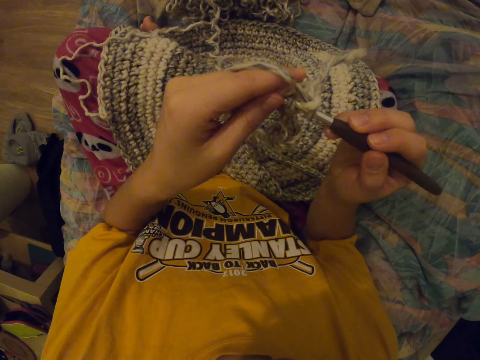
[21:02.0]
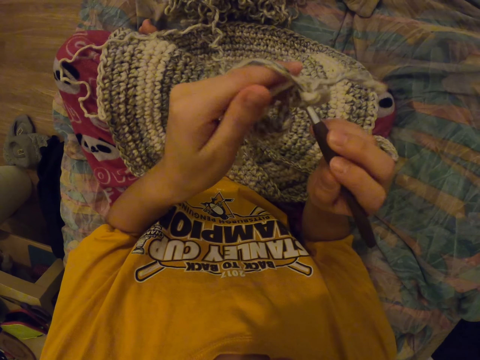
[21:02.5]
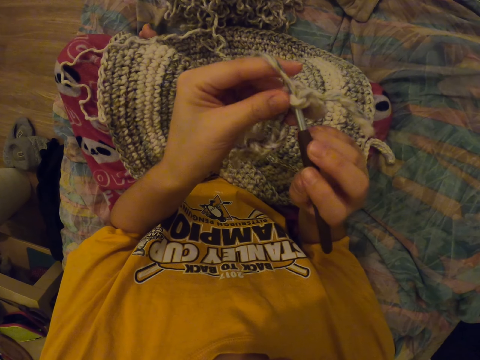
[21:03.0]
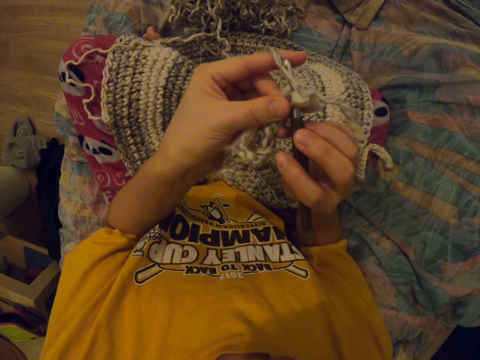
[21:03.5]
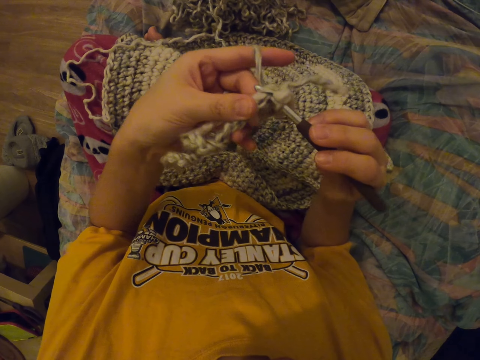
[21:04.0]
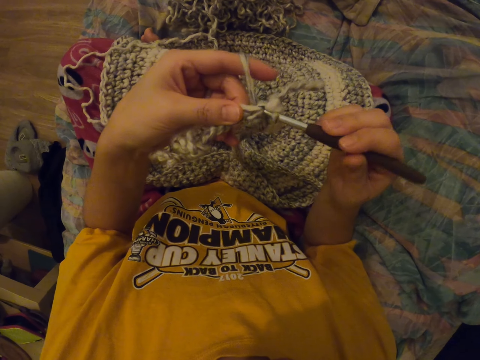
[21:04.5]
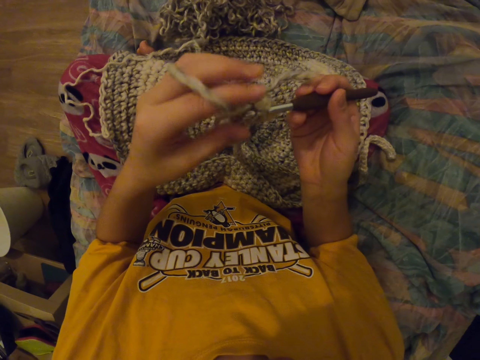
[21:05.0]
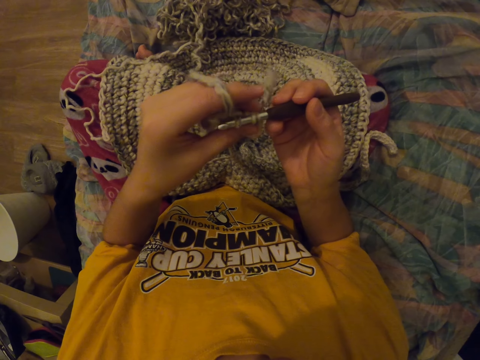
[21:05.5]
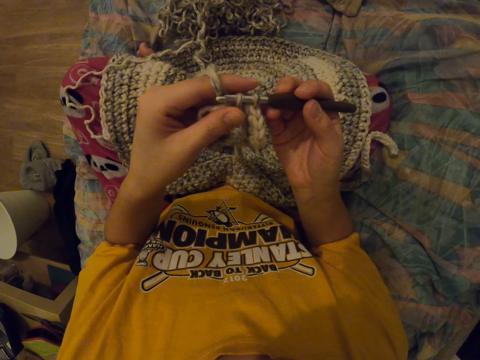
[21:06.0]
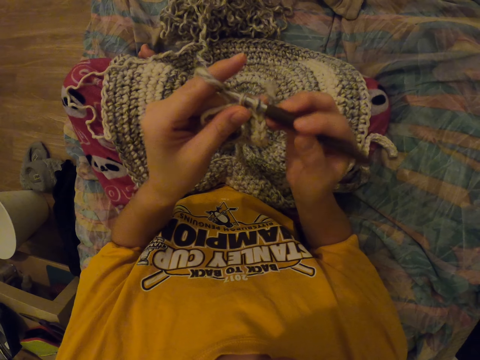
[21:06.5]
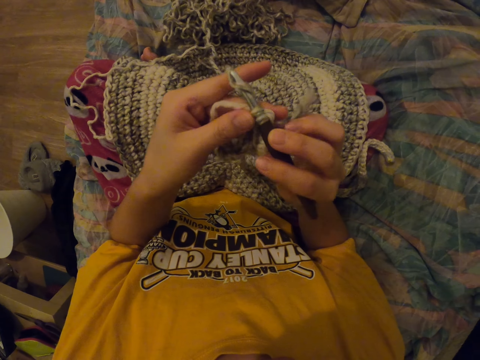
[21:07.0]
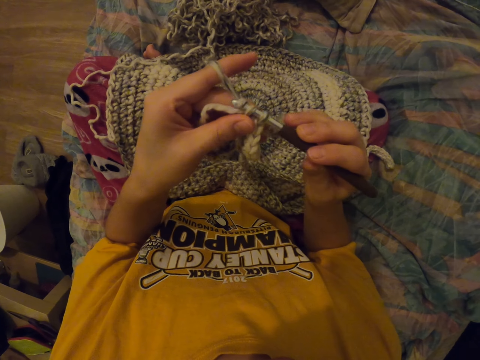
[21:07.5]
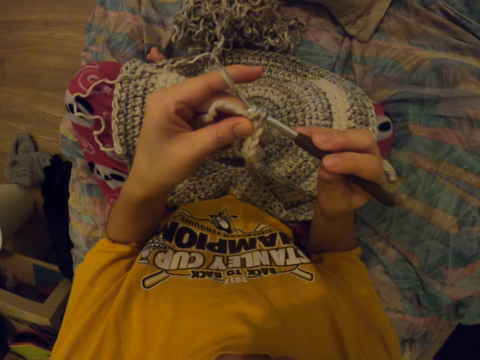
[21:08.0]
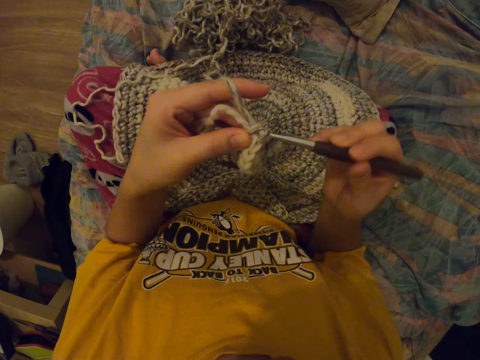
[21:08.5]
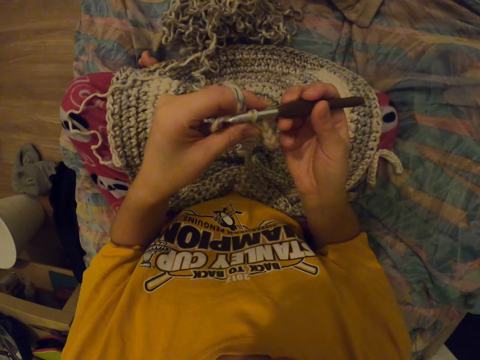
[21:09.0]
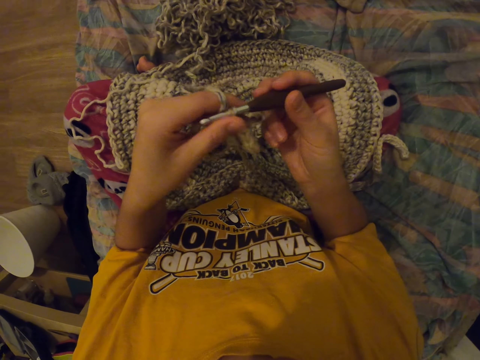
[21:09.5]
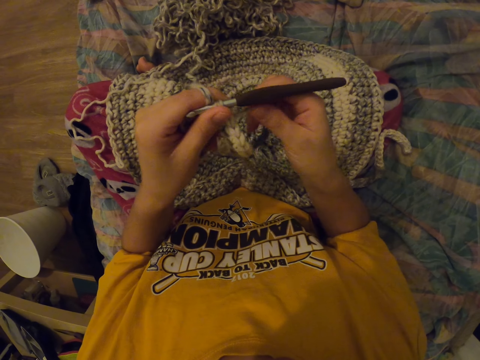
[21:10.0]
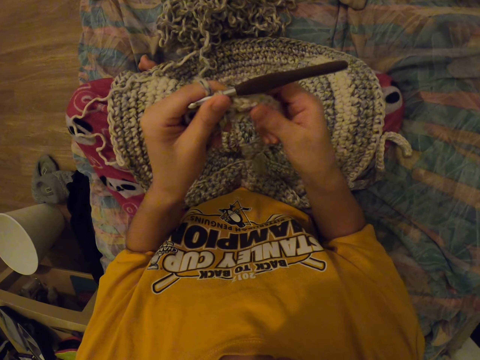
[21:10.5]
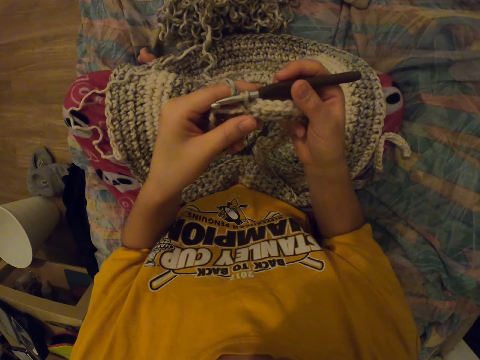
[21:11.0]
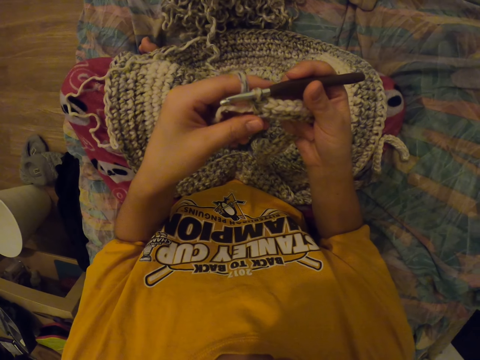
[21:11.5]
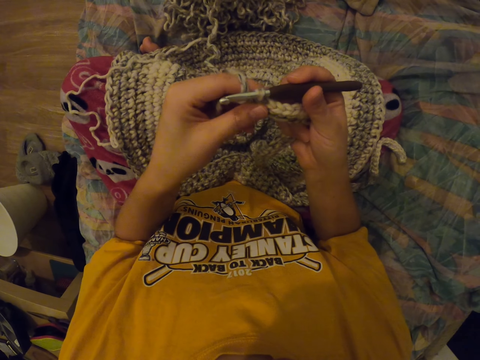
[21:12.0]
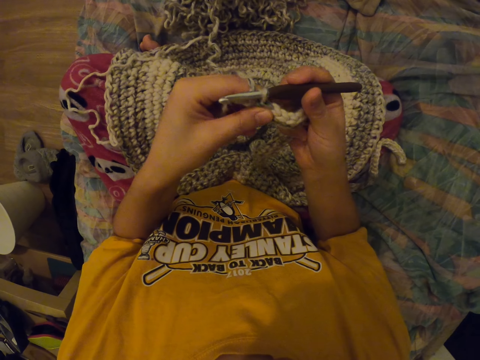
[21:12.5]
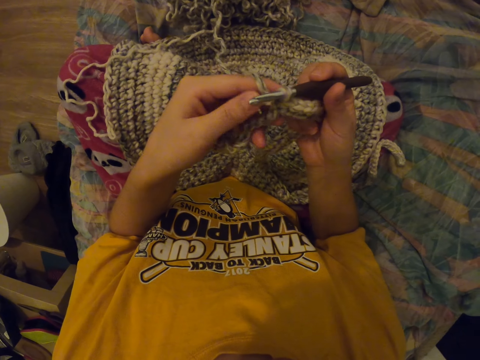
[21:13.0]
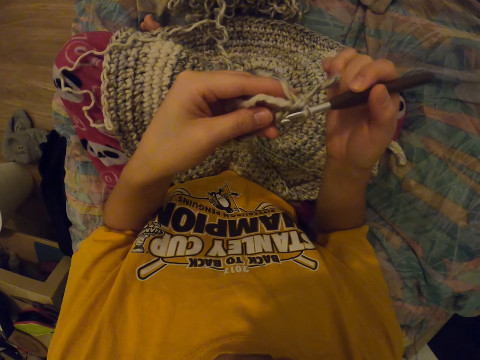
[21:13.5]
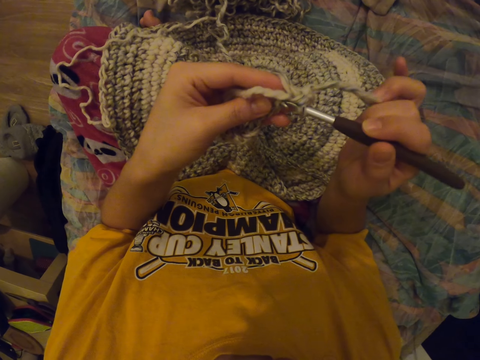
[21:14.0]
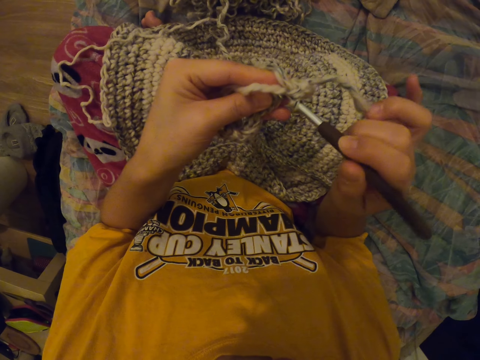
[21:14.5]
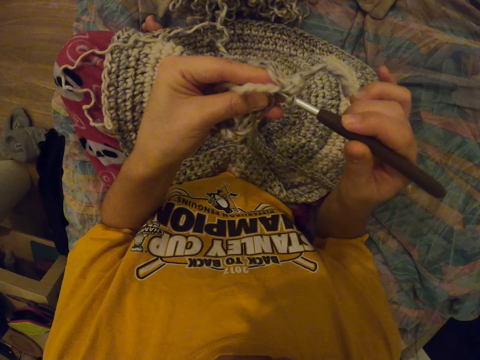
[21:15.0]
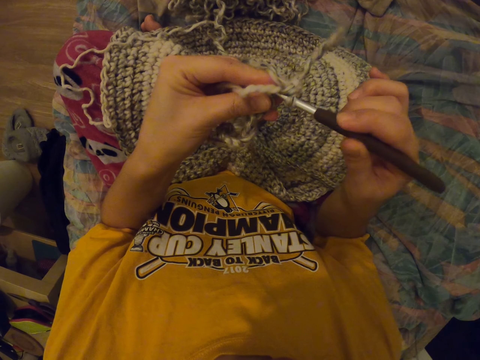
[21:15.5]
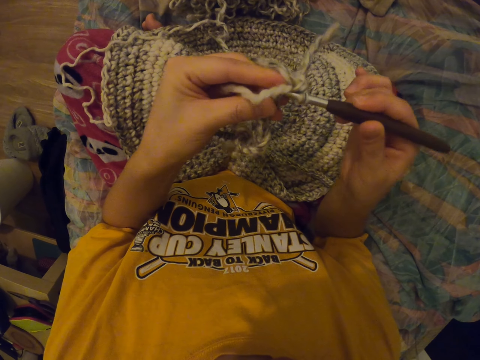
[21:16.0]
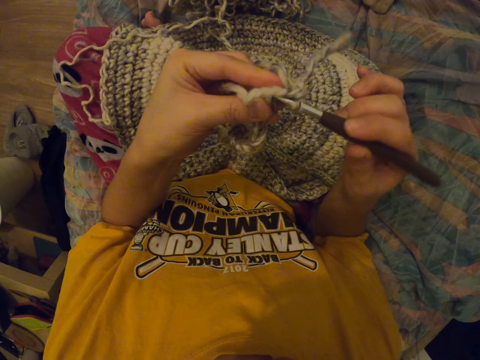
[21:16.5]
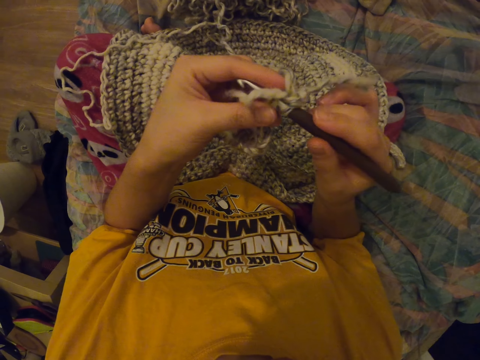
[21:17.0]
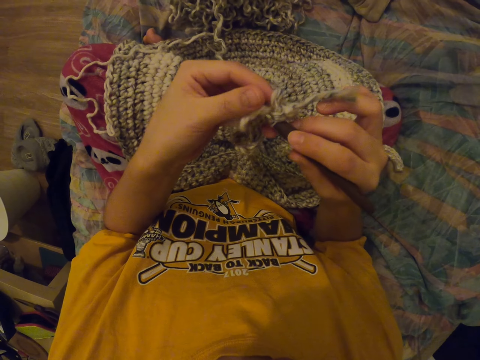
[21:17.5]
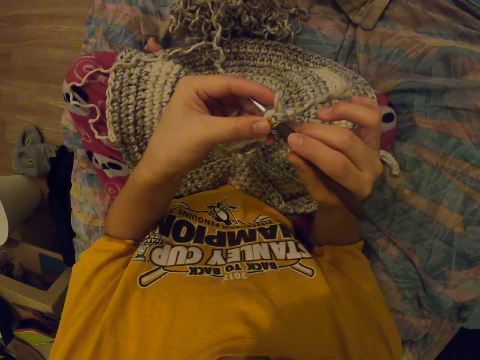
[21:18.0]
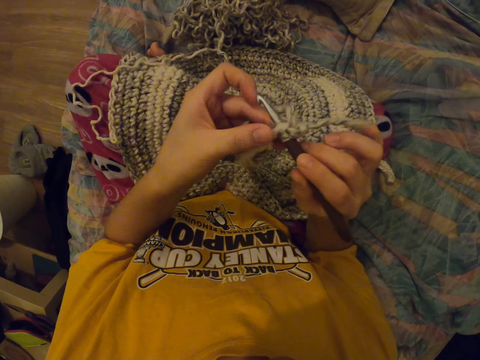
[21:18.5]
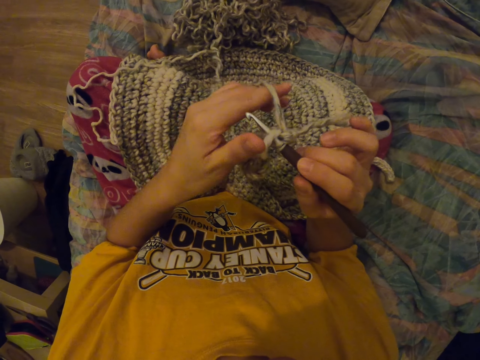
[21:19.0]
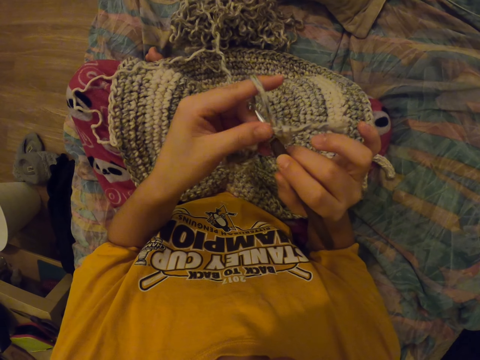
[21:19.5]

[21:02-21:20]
The camera wearer looks at the garment. They interlock a loop of thread.

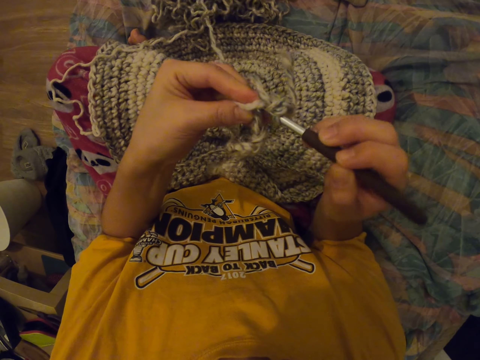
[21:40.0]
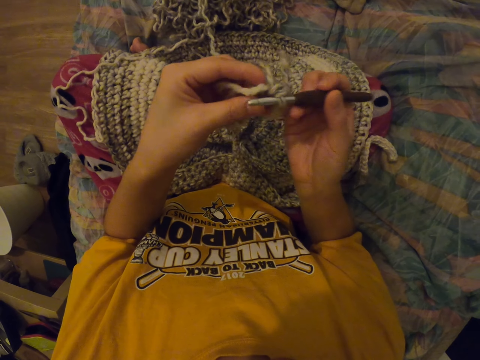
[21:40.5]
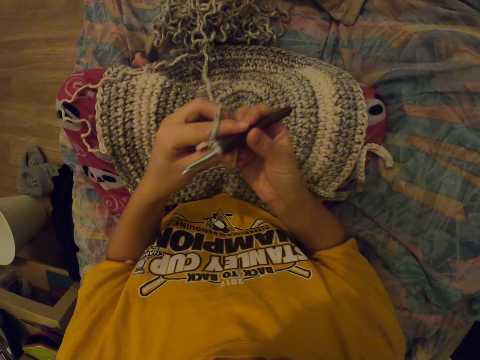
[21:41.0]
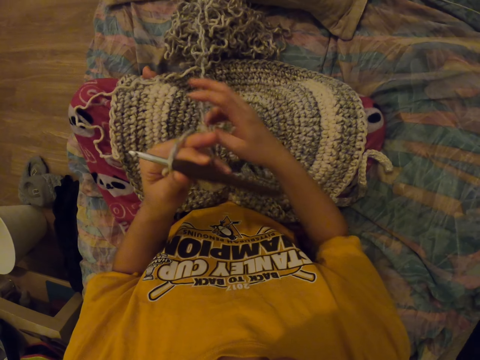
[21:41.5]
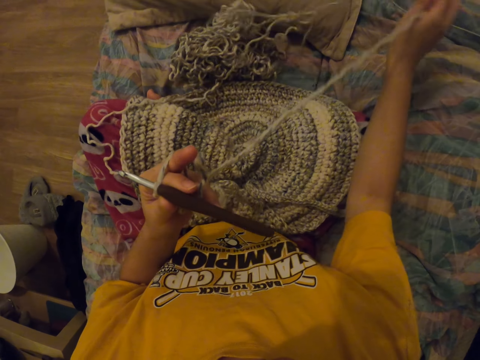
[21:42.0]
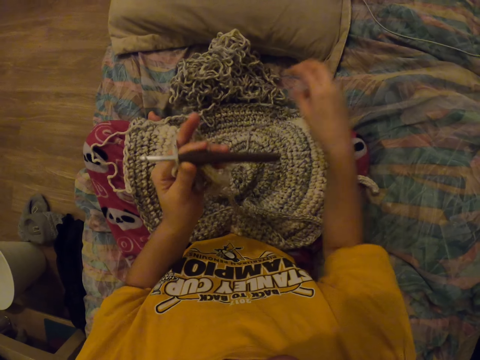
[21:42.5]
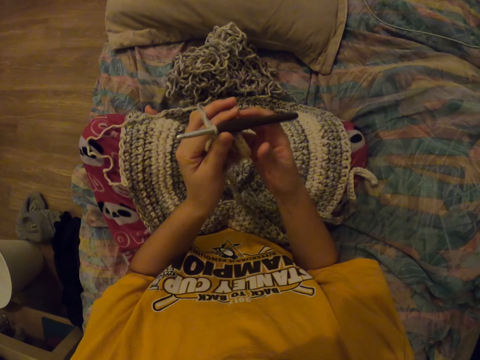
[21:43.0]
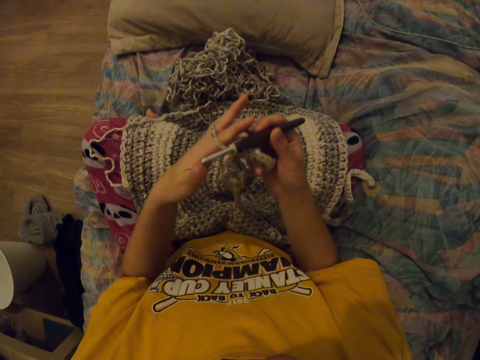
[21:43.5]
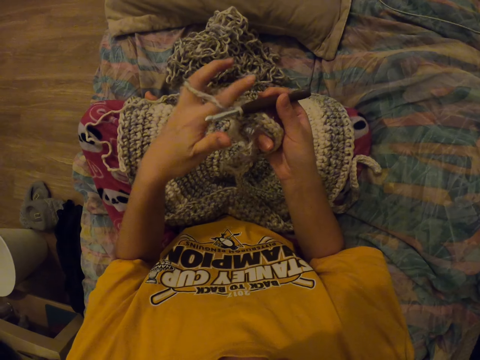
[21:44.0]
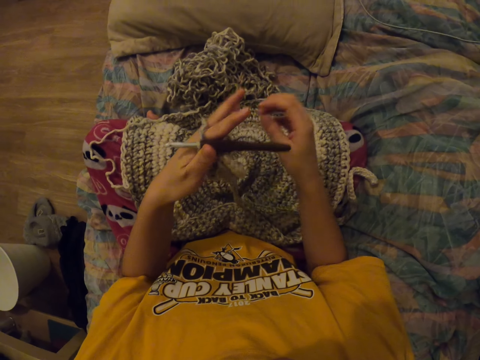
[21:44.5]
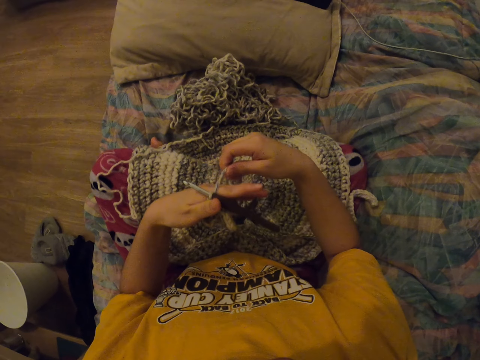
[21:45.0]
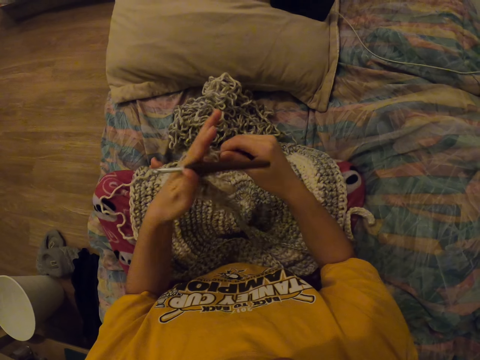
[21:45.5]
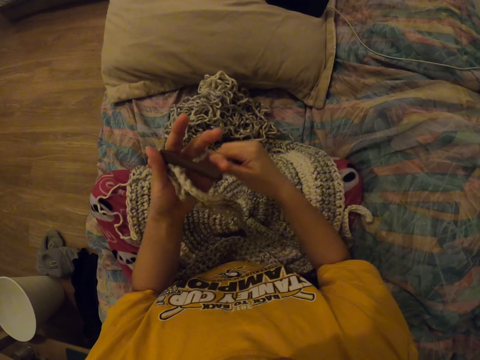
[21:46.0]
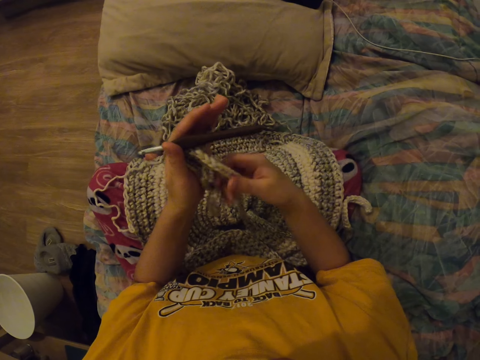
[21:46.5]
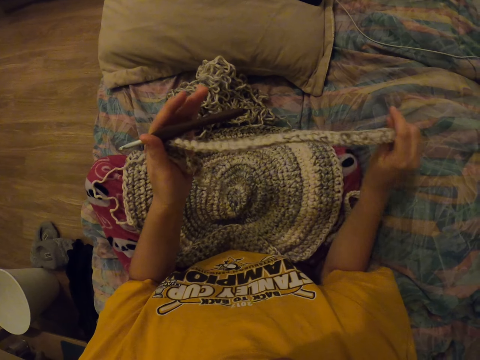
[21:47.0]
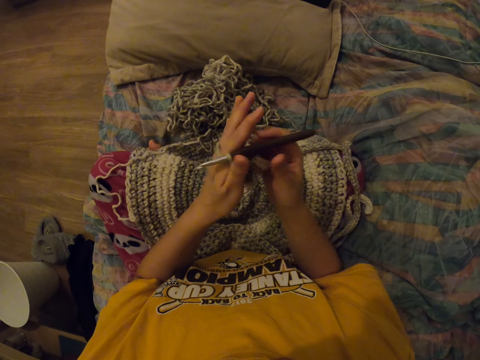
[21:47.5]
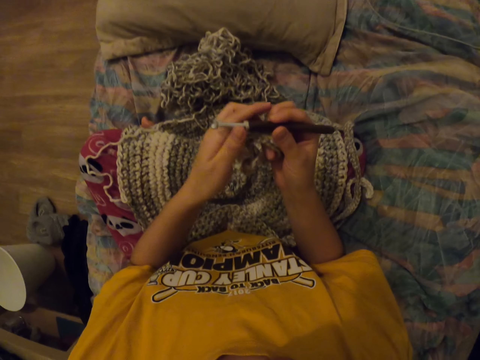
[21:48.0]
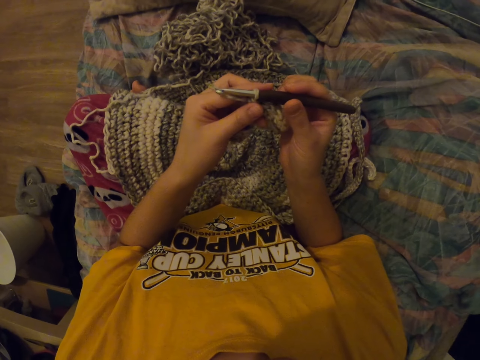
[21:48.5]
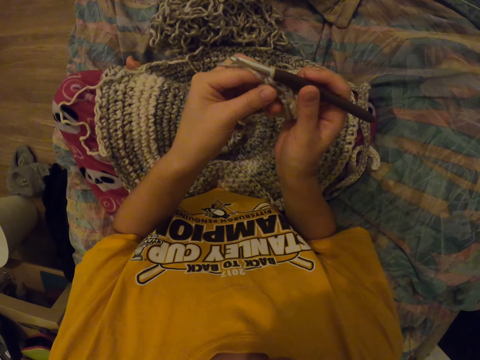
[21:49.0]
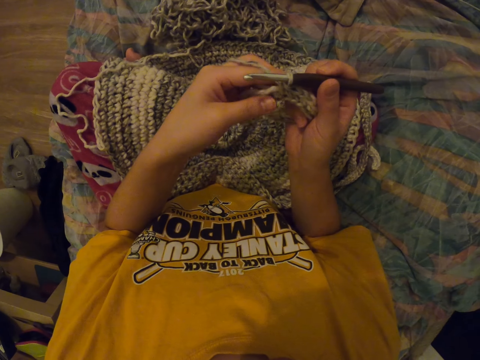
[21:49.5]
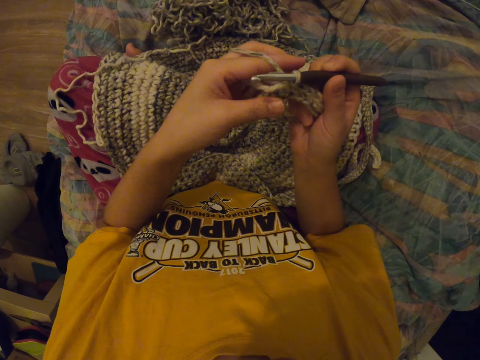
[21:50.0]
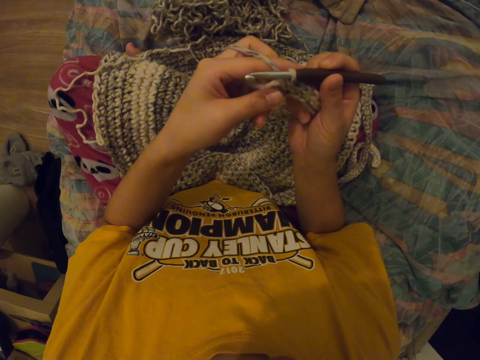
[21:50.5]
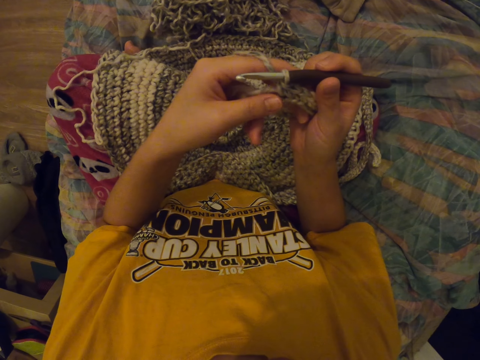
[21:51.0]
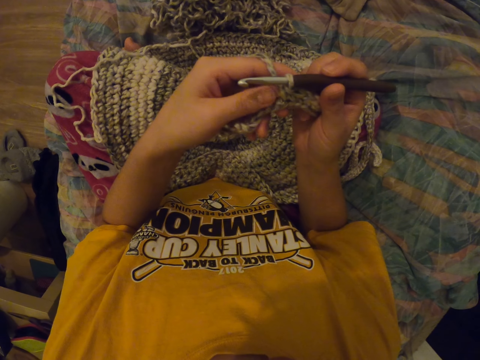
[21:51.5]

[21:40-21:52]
The camera wearer pulls the thread. They wind the thread. They put down the garment. They take the crochet hook.
